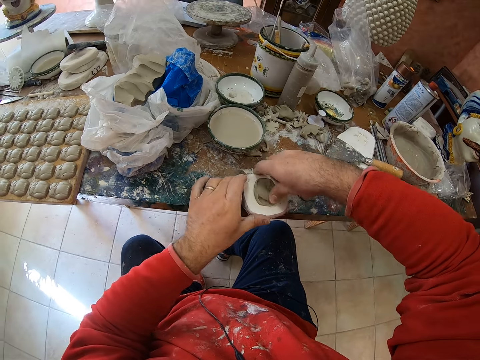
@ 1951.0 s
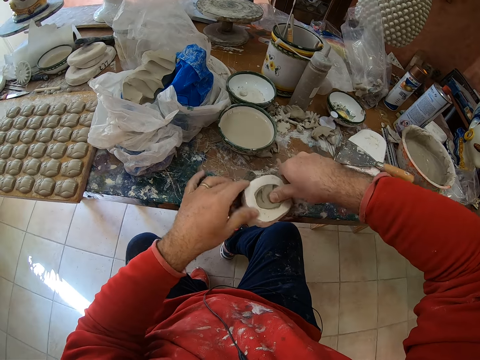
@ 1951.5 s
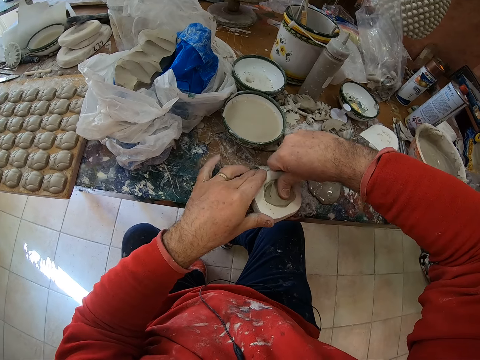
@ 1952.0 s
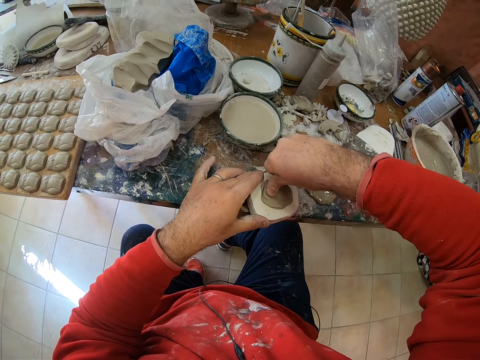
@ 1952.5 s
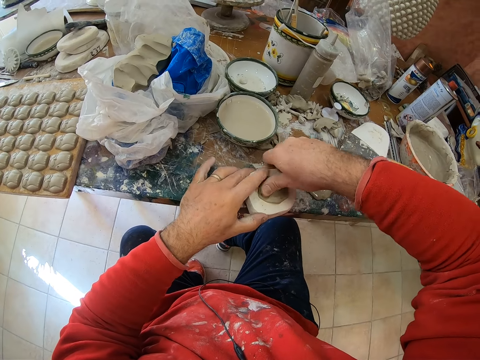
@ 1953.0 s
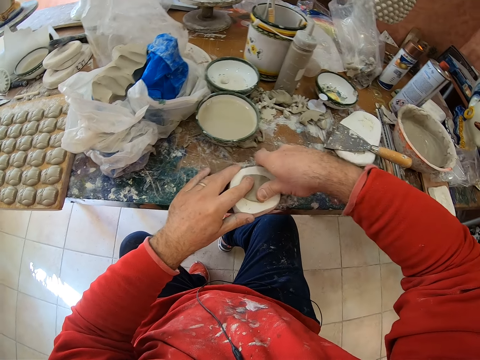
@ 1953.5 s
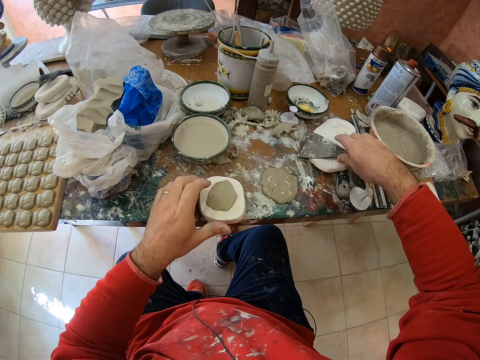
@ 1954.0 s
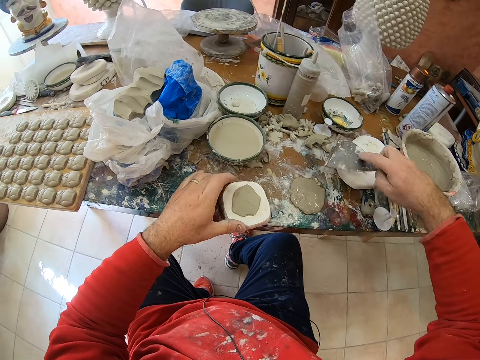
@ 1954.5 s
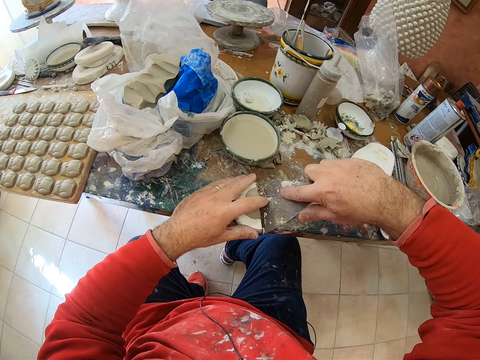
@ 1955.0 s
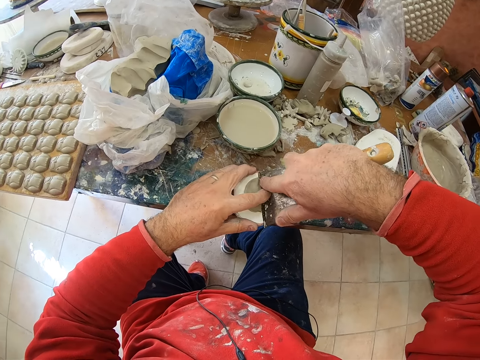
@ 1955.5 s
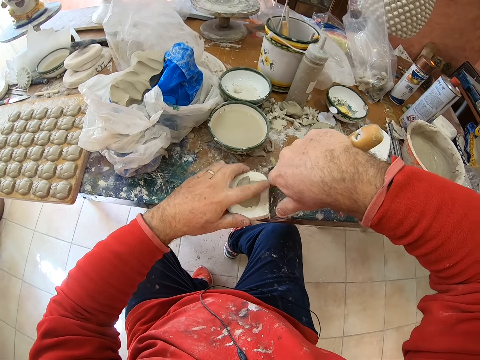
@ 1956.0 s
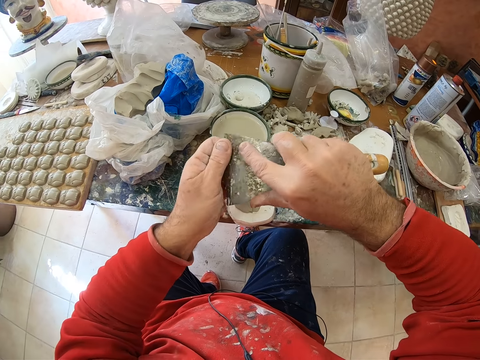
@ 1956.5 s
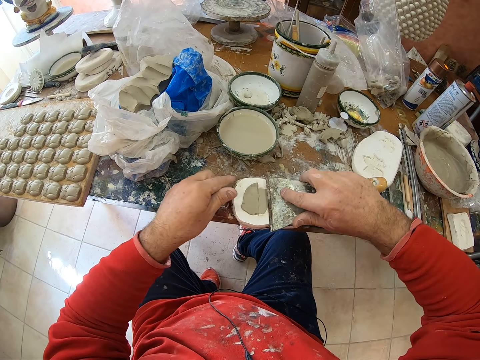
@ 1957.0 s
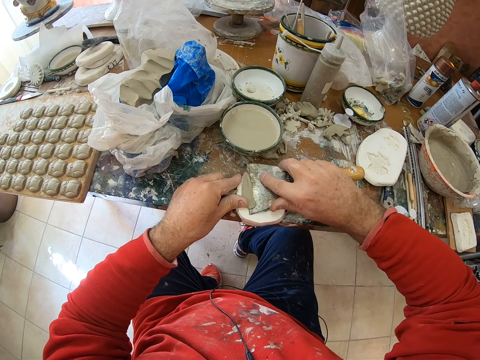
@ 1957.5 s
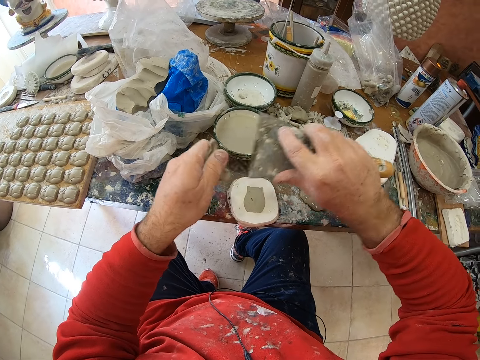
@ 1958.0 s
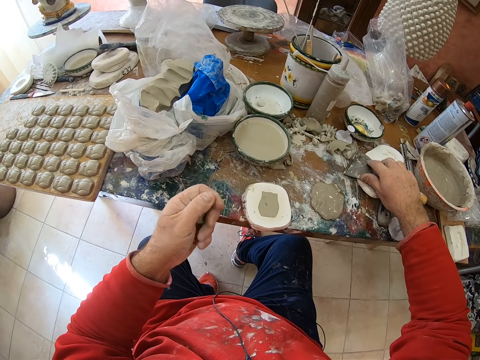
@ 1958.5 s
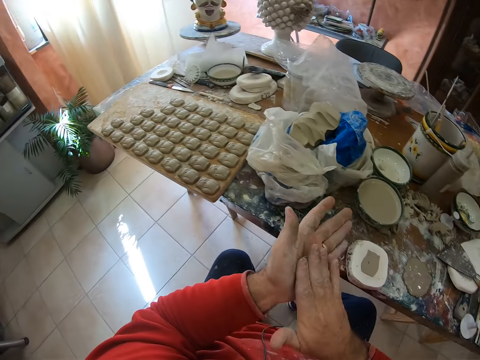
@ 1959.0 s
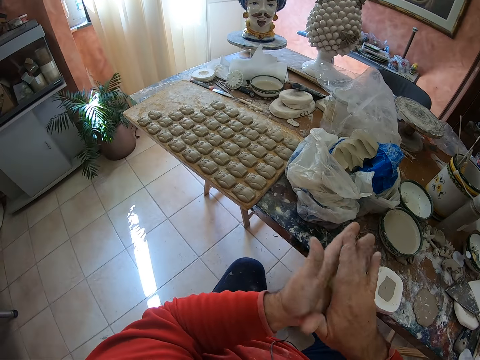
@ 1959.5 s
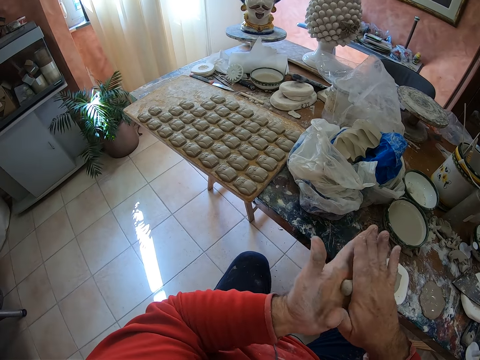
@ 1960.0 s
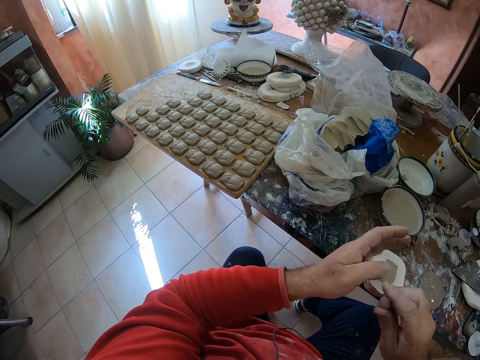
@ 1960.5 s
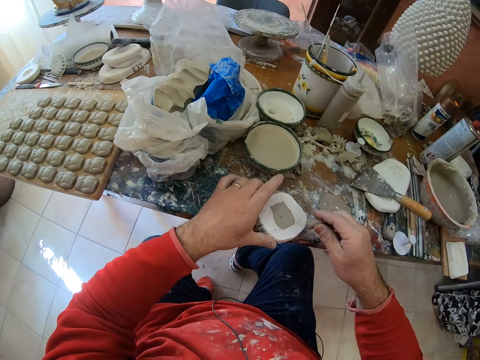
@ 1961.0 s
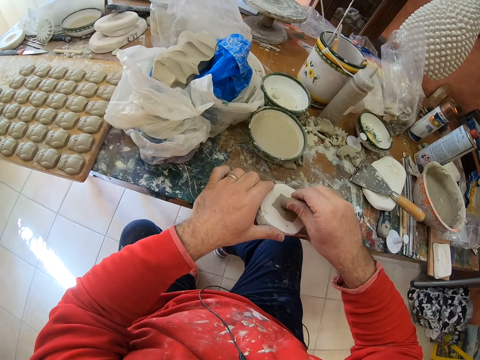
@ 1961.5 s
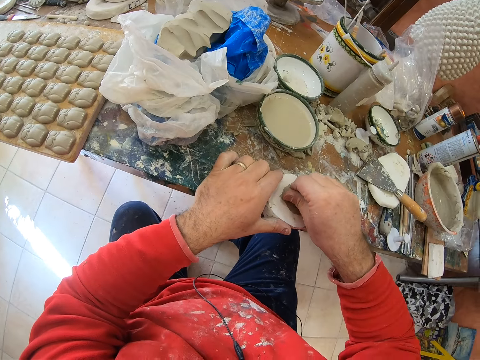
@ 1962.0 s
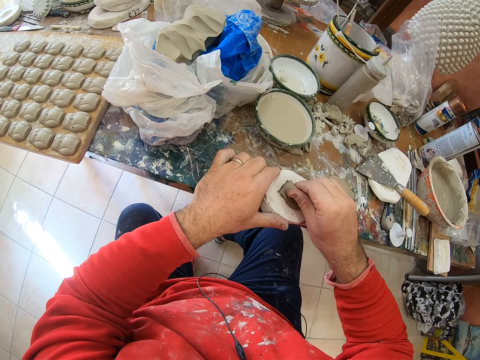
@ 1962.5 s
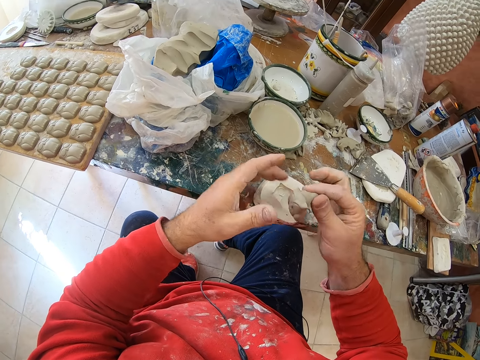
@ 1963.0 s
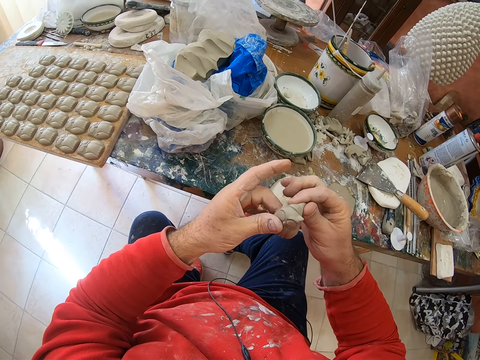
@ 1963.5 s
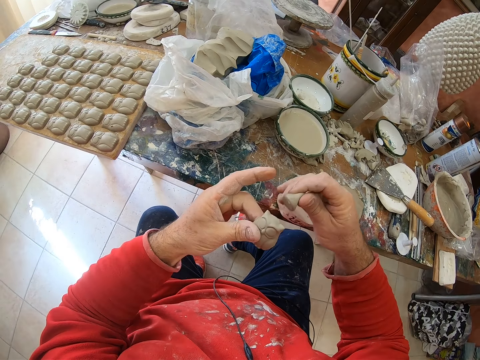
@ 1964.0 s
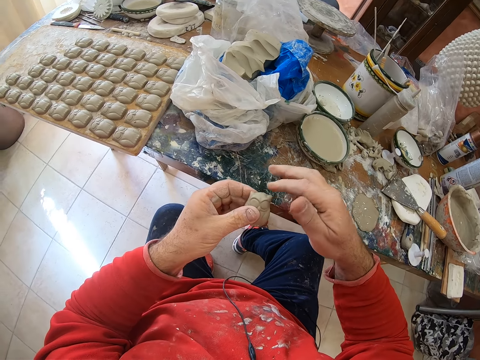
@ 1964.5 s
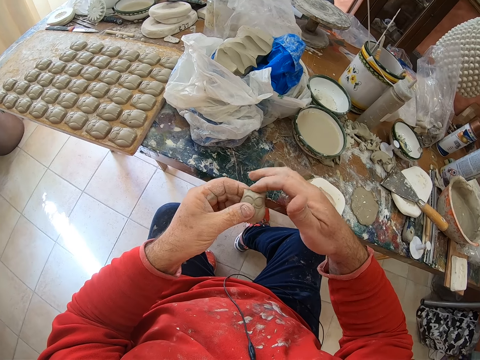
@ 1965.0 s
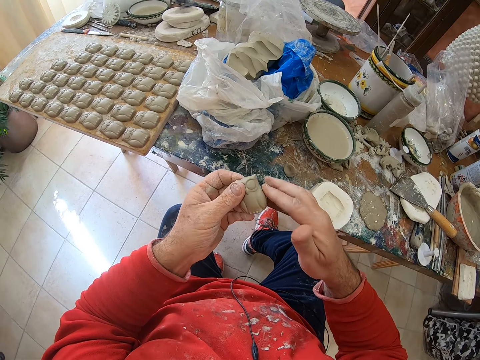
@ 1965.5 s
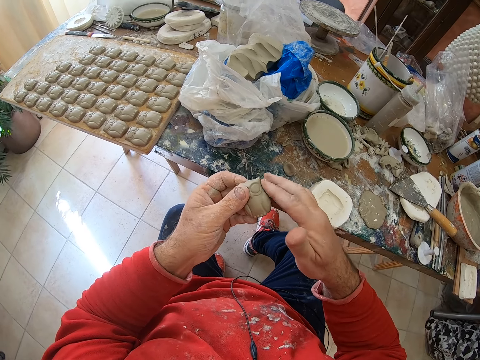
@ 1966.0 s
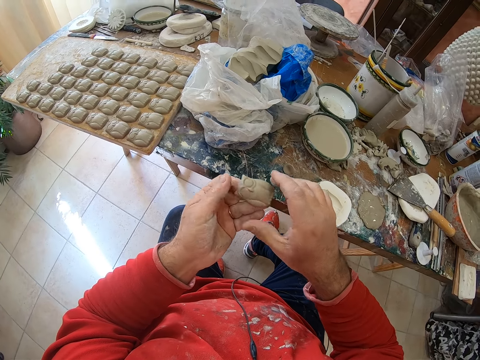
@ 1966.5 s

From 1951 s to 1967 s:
The camera wearer picks a scraper on the table. He cuts the excess mud on the molding tool or mold shaper with the scraper. He drops the scraper on the table. He rolls the cut mud in his hands. He scoops a mold from the tool with the mud. He presses the clay mold on the mold shaper. He pulls an owl shaped mold from the mold shaper. He drops the mud on the table. He smoothens the owl molding's edges in his hands.

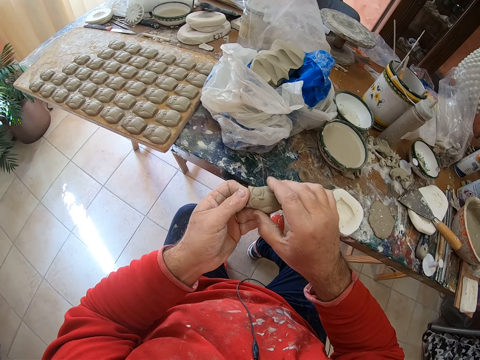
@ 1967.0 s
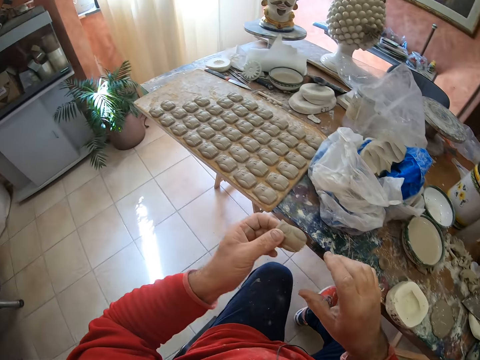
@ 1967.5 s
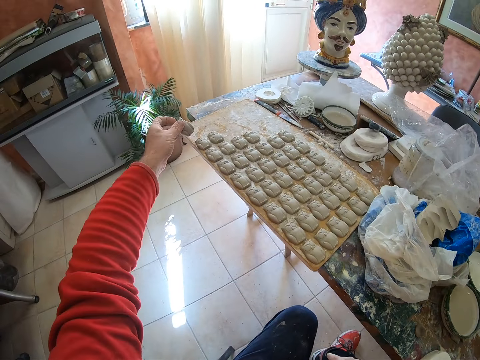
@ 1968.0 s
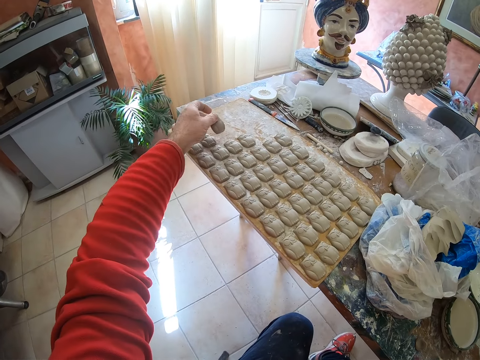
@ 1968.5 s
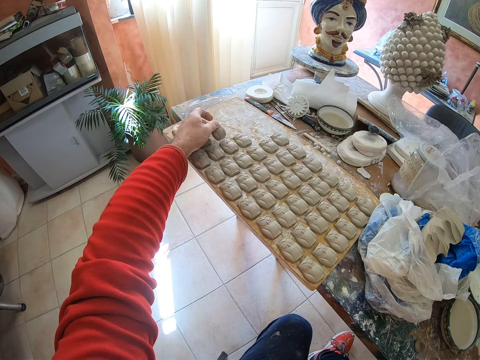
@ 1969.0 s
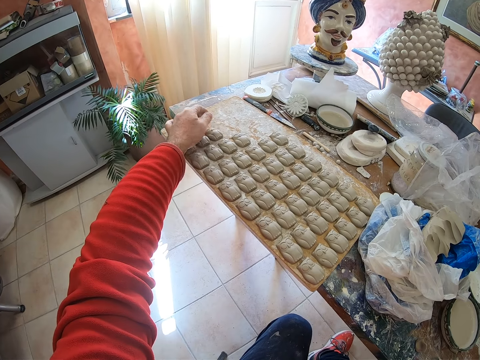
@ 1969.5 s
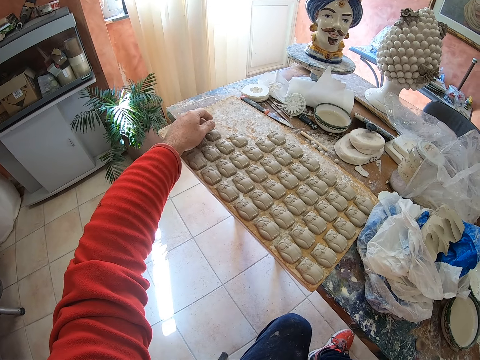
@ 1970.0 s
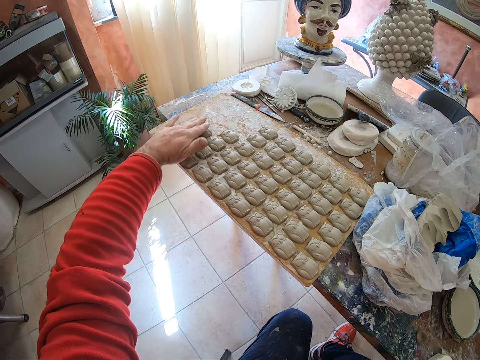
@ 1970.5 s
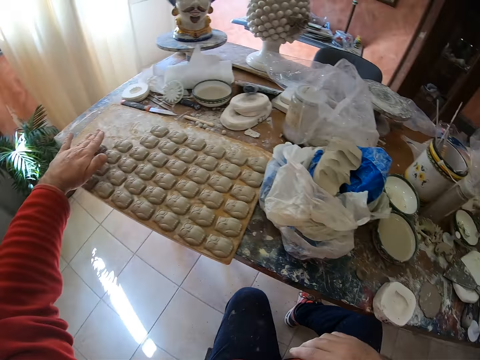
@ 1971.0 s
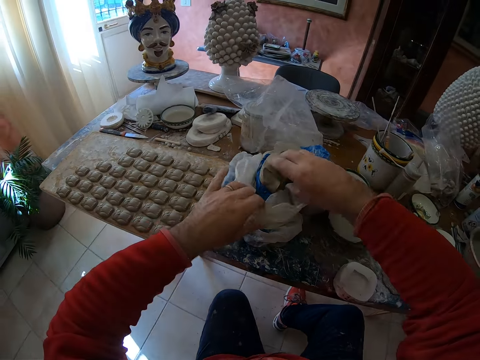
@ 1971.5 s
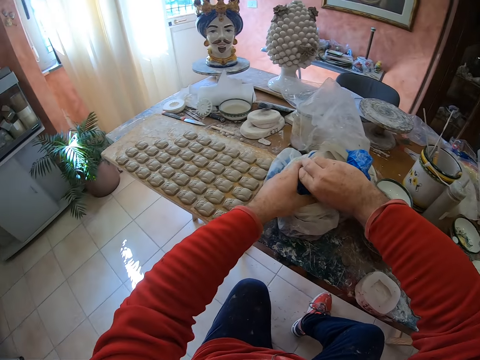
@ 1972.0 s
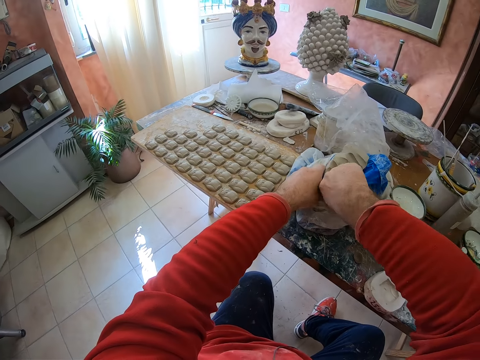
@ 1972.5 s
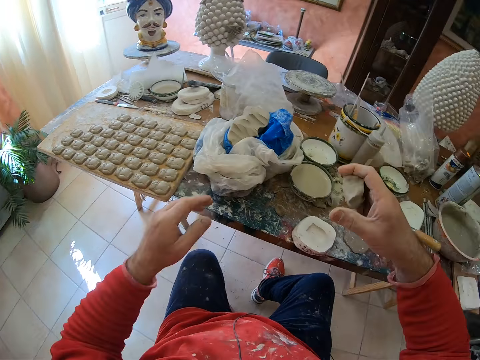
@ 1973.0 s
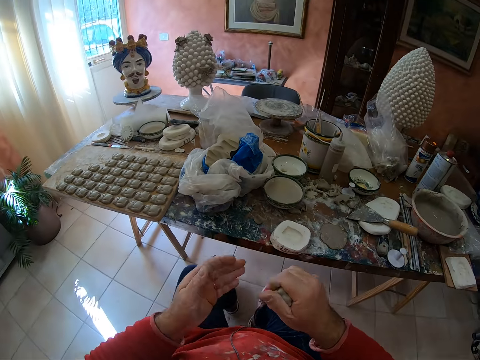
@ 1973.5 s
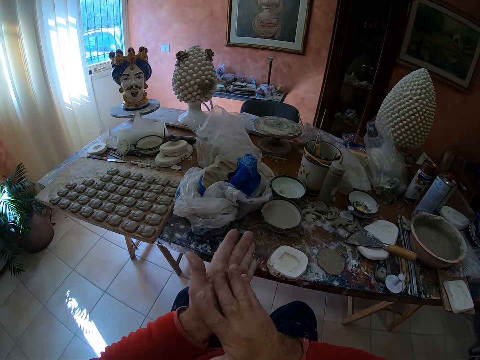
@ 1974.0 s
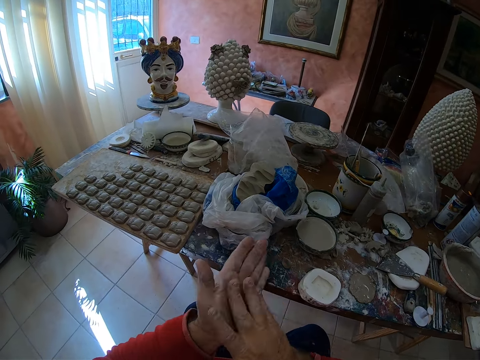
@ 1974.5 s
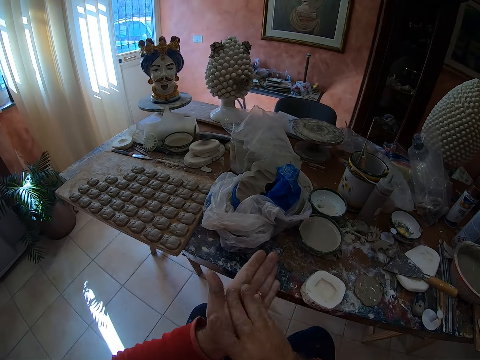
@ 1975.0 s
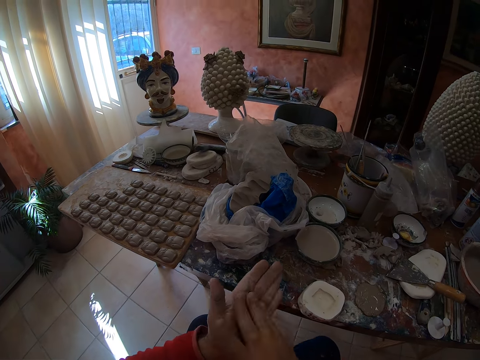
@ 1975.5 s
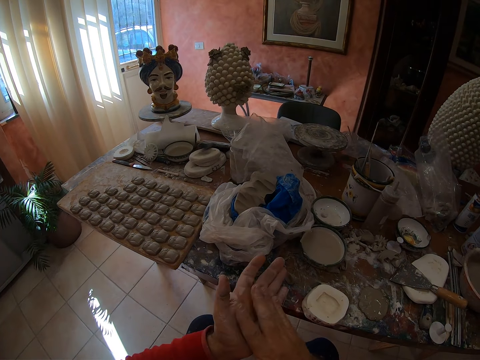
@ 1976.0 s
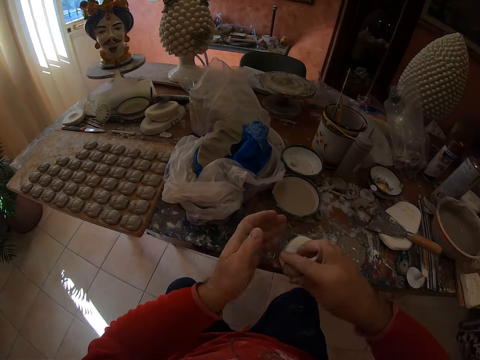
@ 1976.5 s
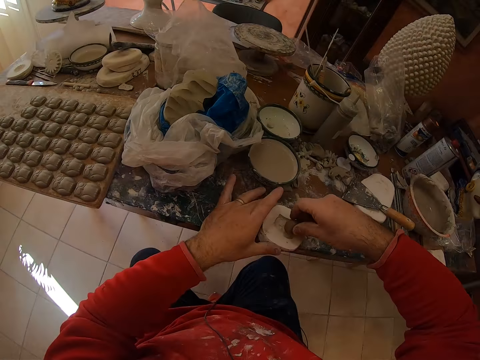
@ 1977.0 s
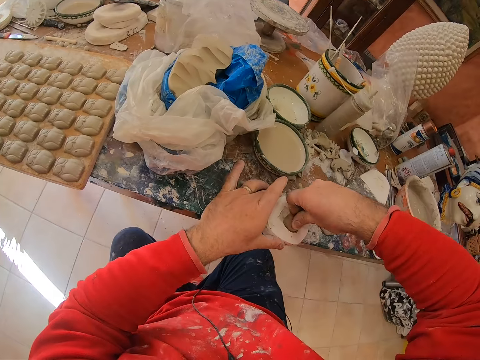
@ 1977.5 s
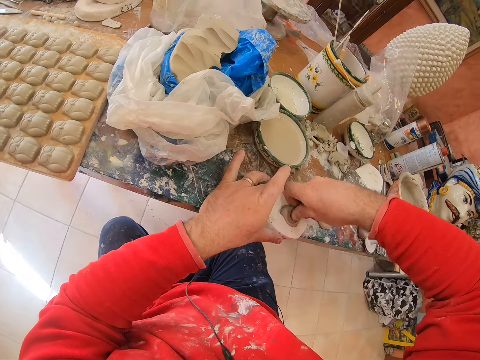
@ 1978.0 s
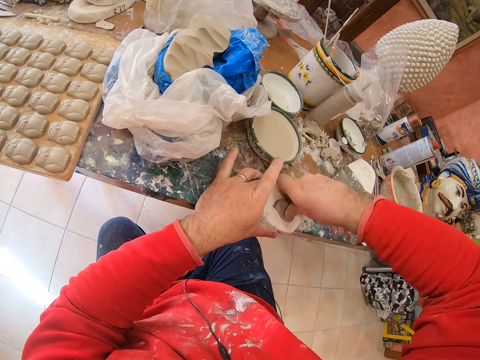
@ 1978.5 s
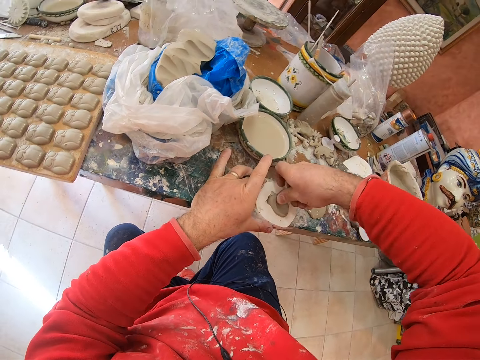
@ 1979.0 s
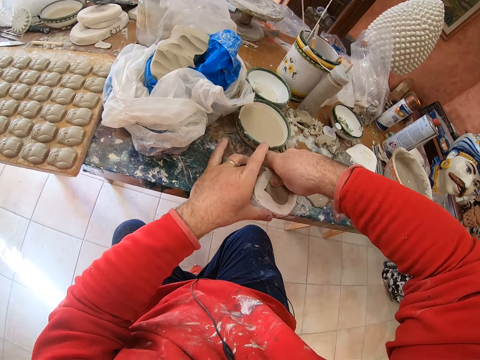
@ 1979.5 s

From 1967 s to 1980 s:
The camera wearer drops the mold on a board on the table. He positions the mold on the board. He cuts the mud on a paper on the table. He takes a pinch of clay mold from a paper bag. He rolls the clay mold in his hands. He presses the clay mold on a mold shaper.
